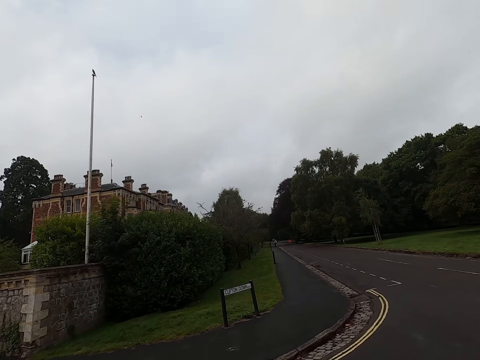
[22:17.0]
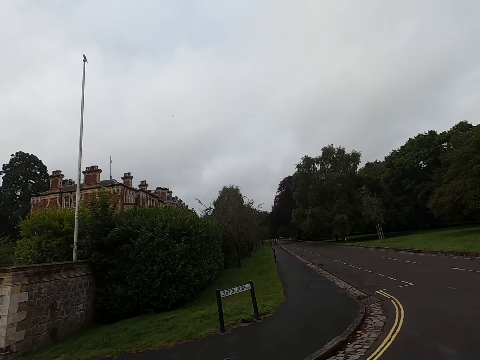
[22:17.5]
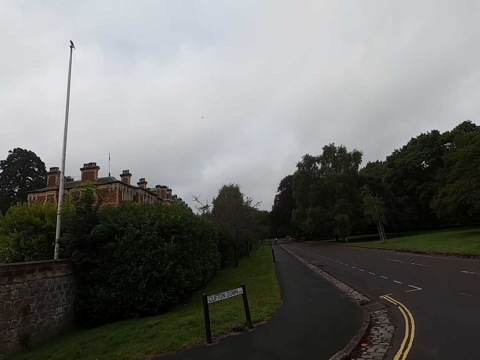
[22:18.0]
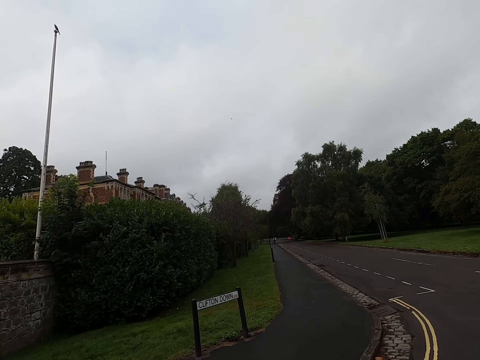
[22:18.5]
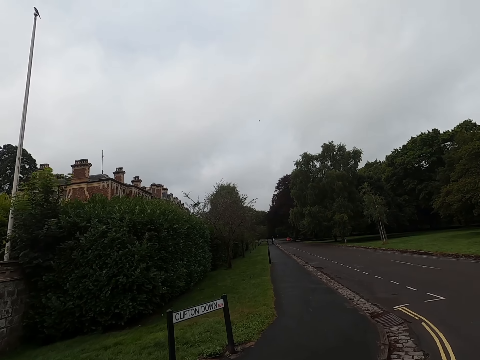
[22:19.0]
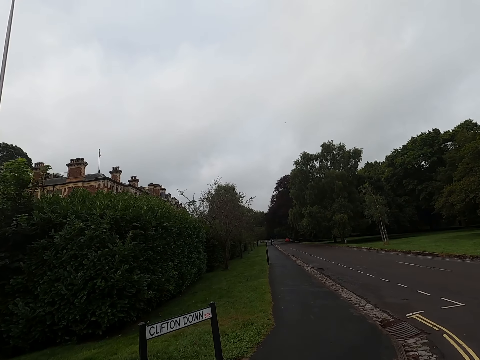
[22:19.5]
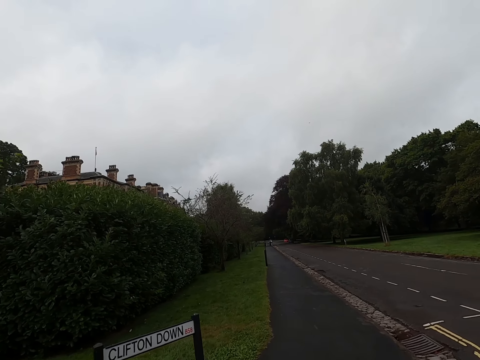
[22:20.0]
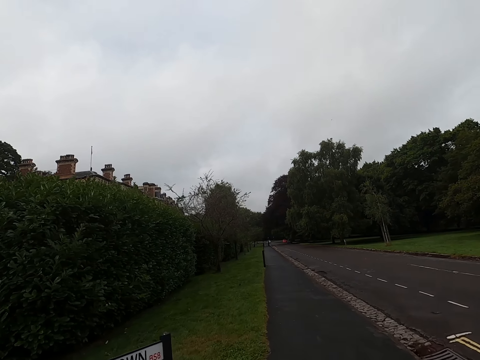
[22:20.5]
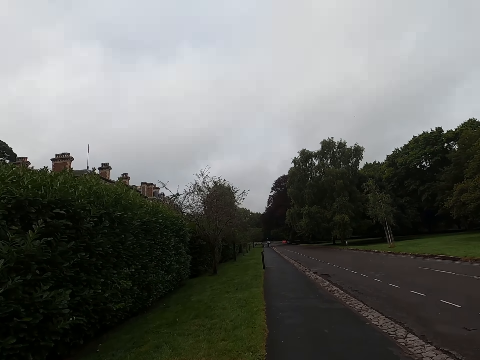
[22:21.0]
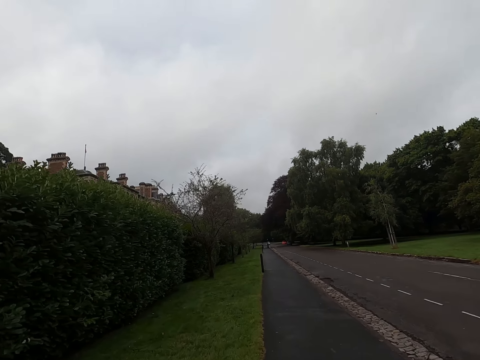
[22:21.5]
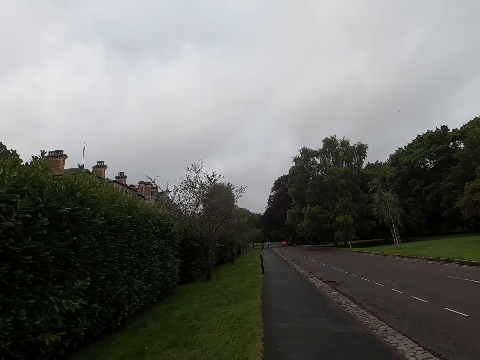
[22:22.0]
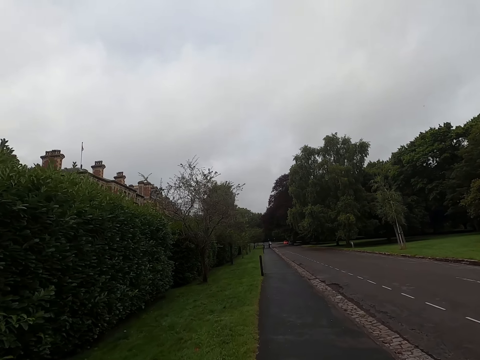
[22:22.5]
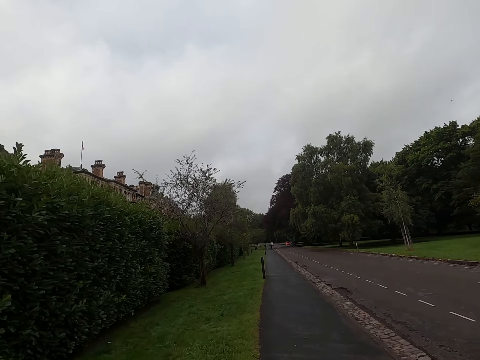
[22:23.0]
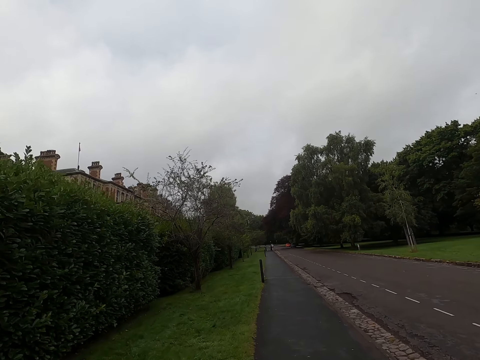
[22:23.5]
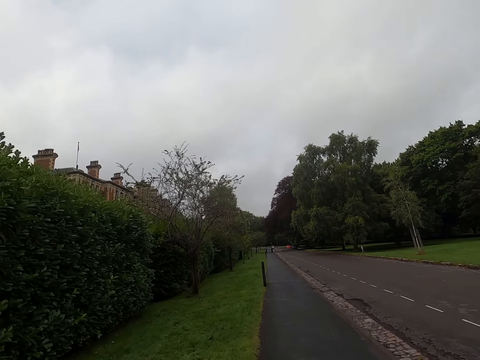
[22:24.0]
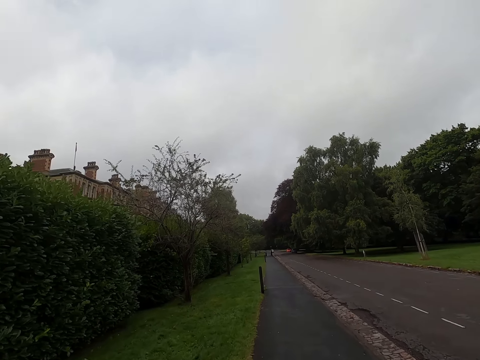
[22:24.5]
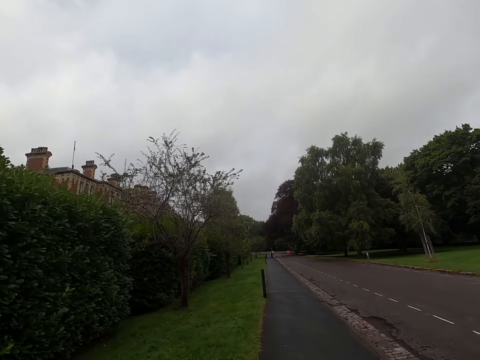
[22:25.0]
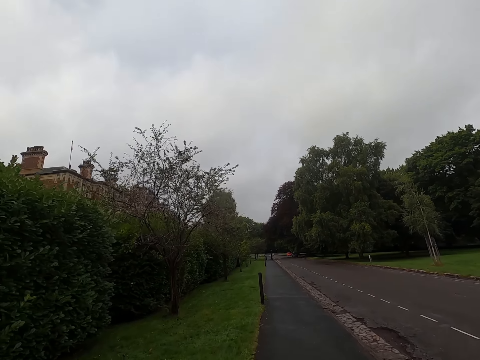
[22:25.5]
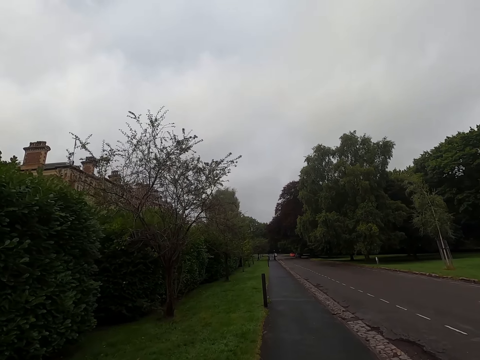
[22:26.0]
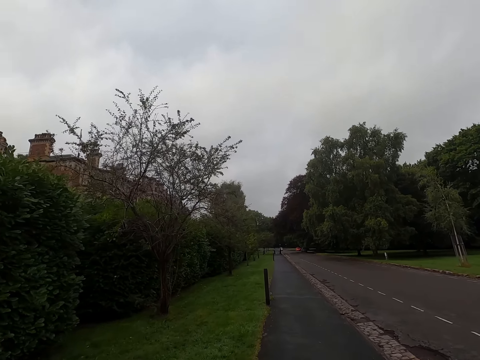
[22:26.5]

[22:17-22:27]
The camera wearer walks on a street.

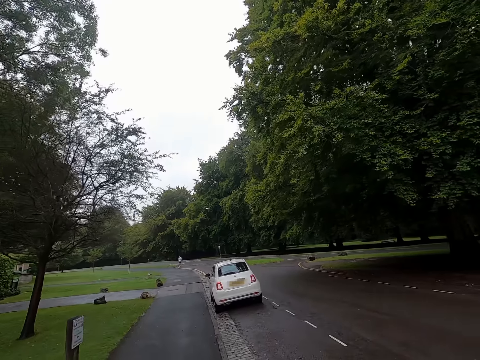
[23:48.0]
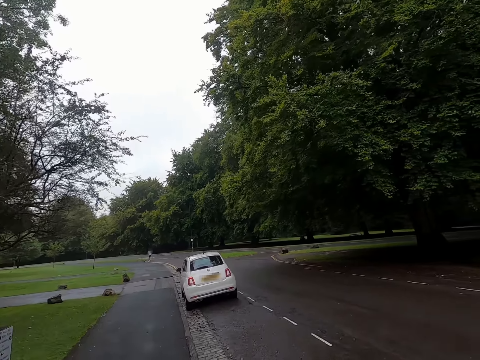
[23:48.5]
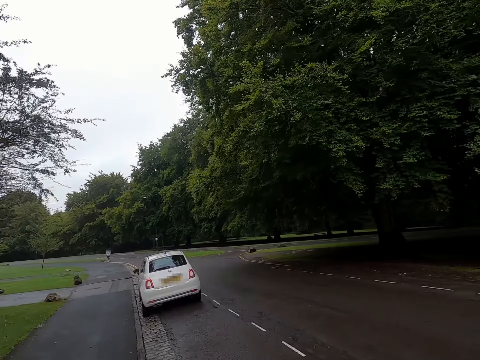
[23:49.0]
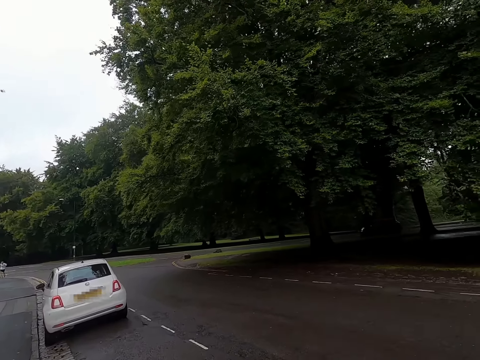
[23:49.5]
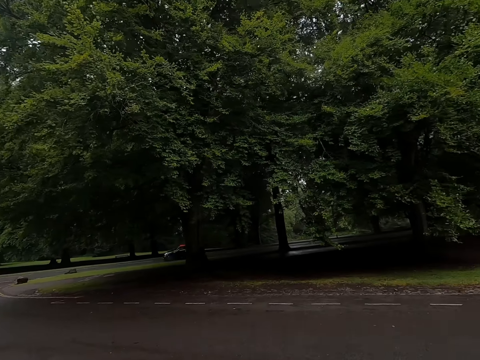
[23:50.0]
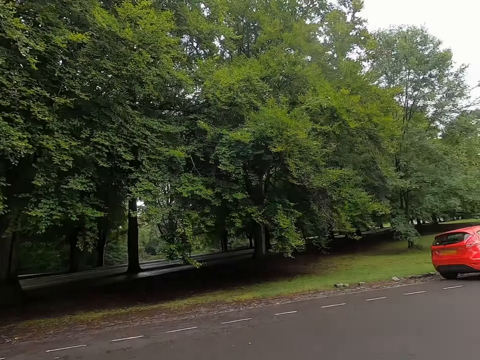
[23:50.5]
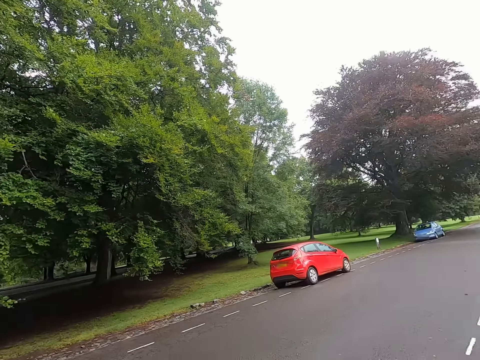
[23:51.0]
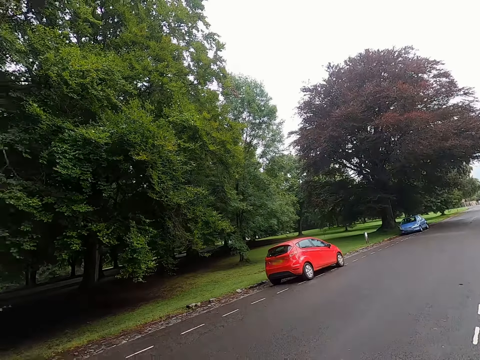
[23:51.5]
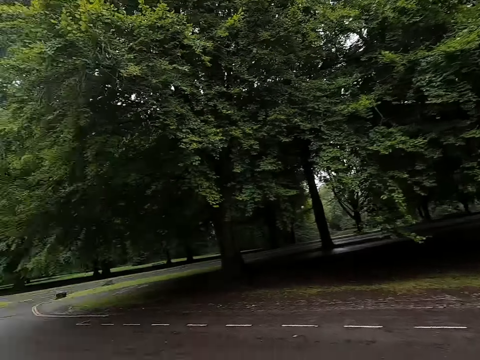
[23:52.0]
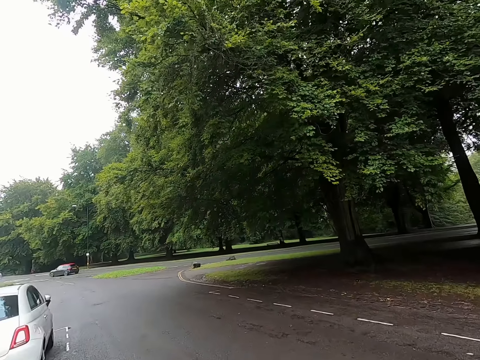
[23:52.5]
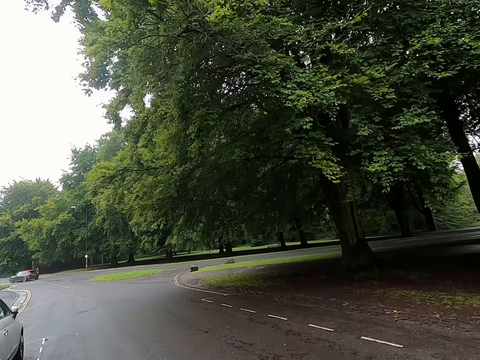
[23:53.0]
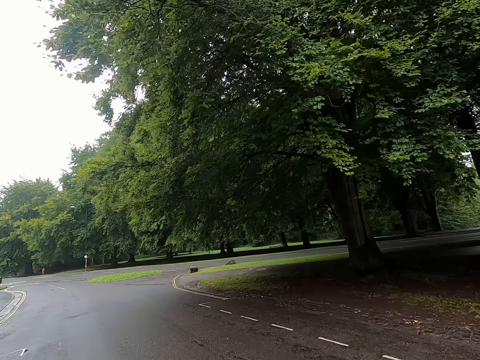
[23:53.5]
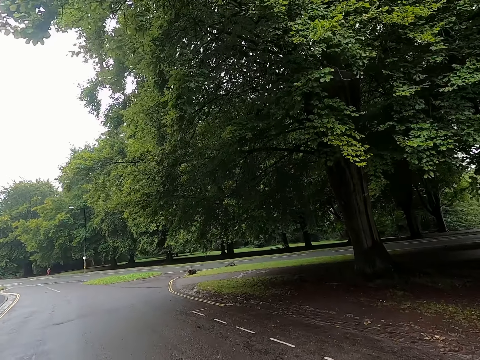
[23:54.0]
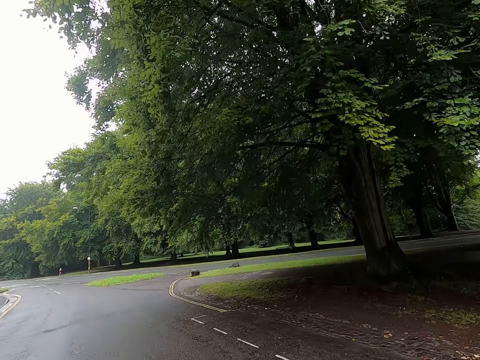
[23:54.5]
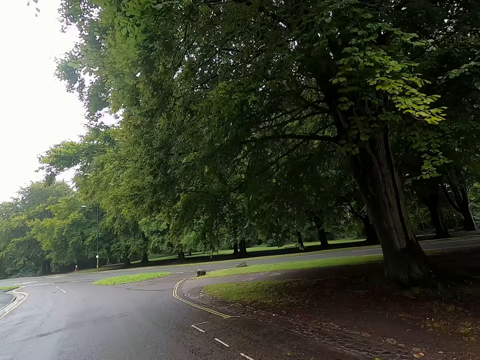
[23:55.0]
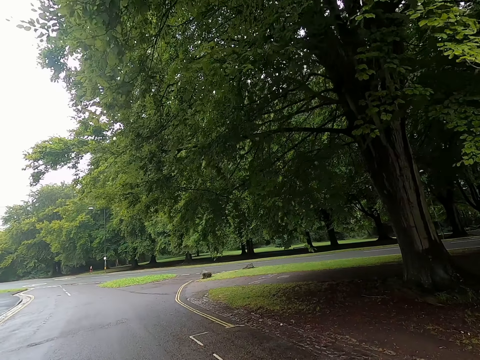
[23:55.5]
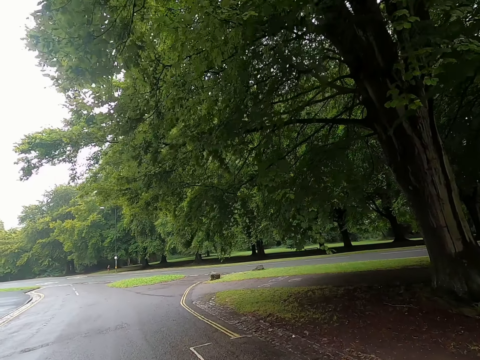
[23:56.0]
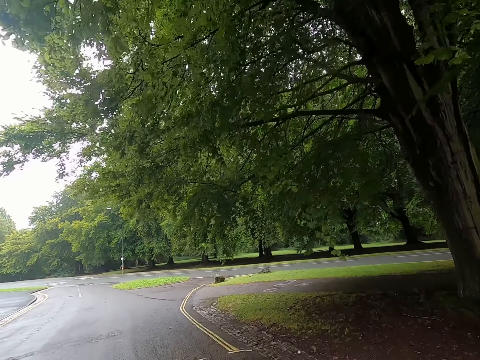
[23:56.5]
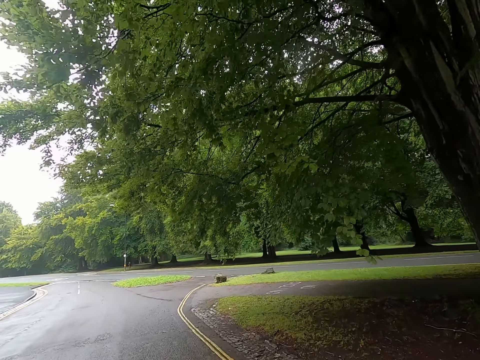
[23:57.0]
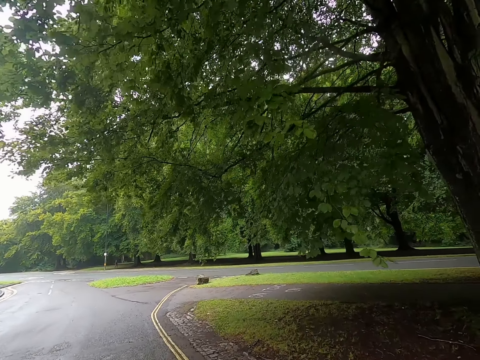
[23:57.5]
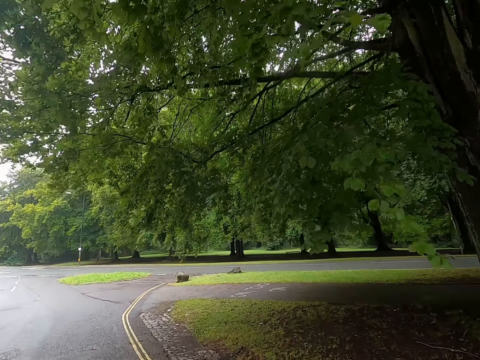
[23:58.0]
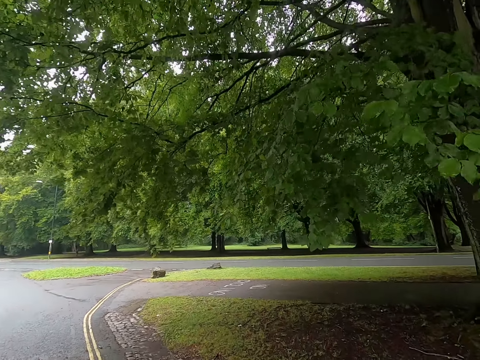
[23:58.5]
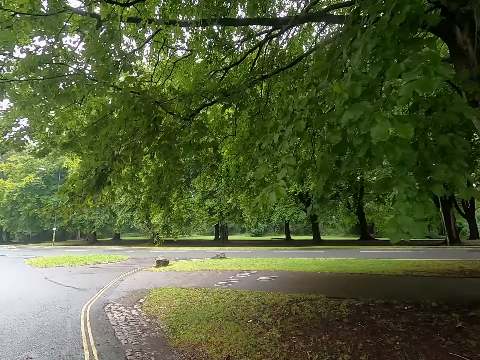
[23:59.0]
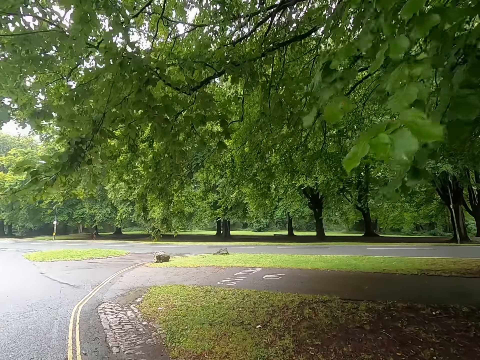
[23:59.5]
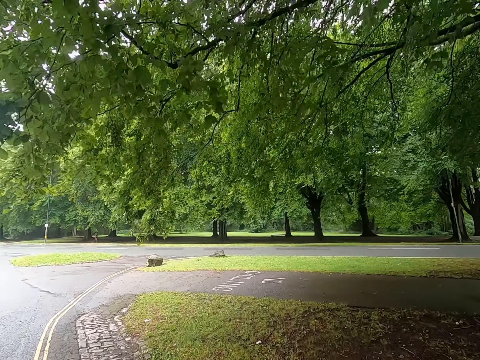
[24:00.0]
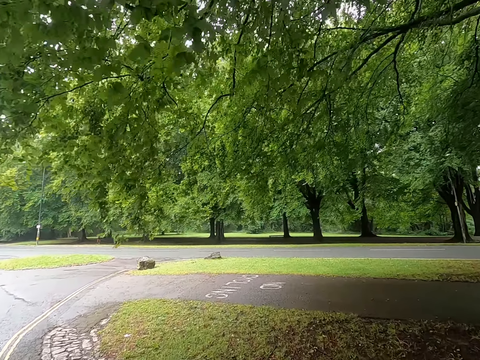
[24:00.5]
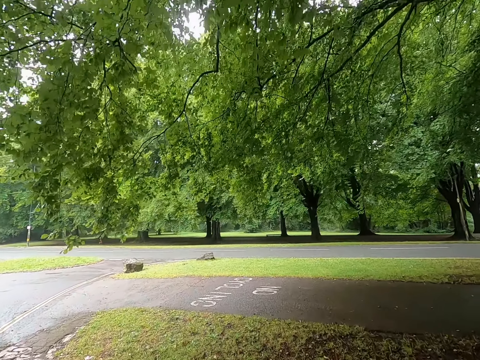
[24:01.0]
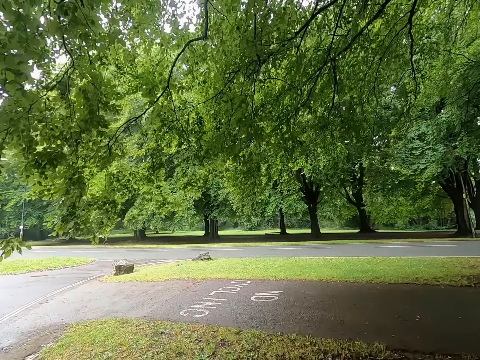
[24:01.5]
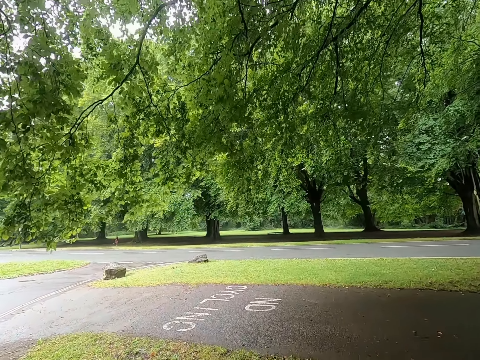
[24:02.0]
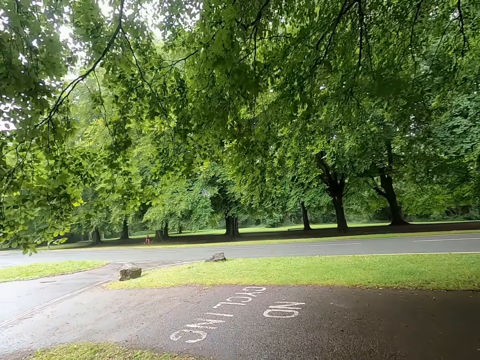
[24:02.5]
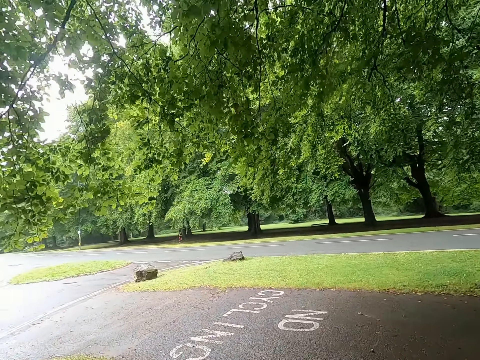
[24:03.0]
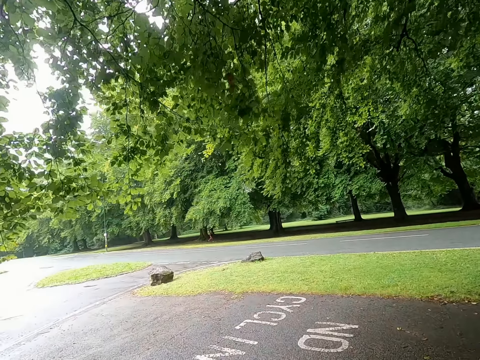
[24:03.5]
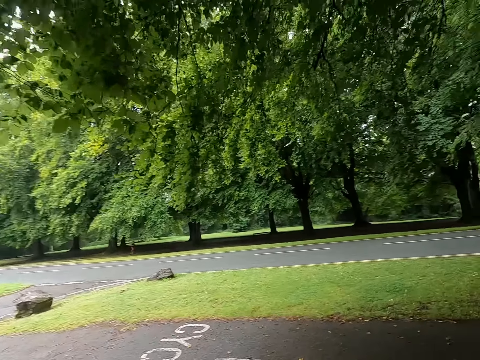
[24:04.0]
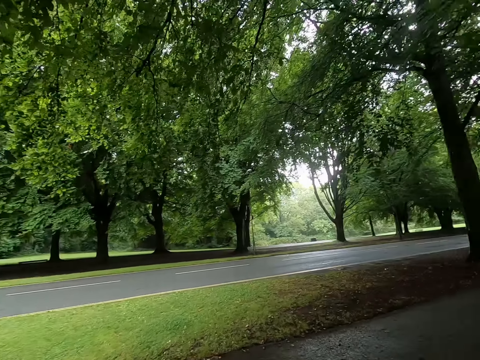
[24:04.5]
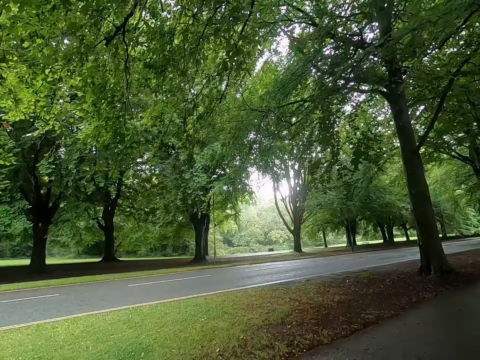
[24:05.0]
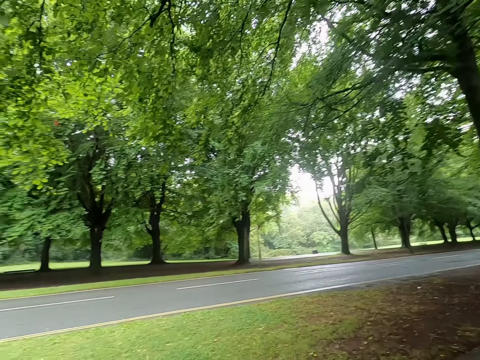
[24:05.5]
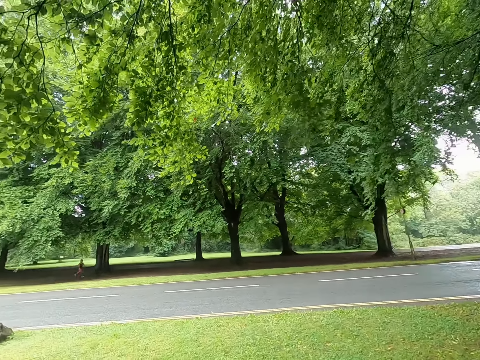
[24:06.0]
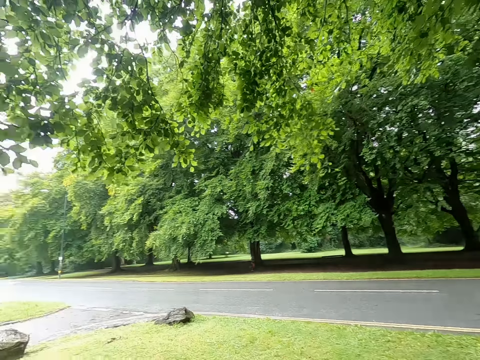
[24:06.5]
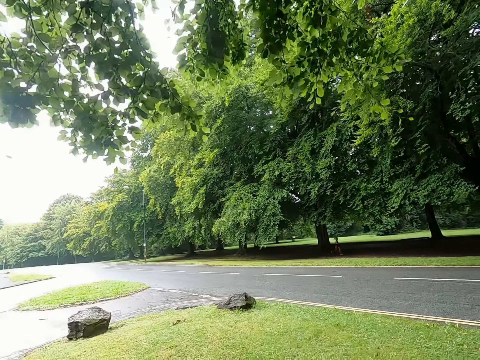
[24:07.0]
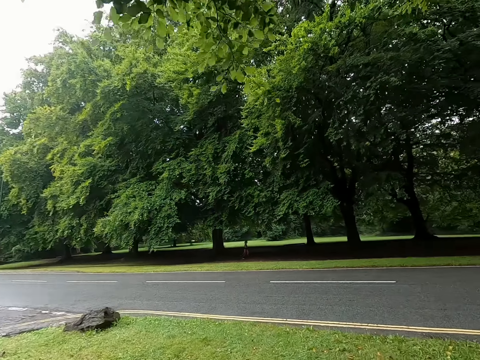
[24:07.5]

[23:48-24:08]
The camera wearer crosses the road. They look around.
